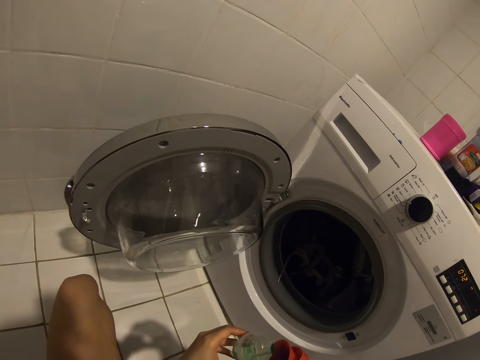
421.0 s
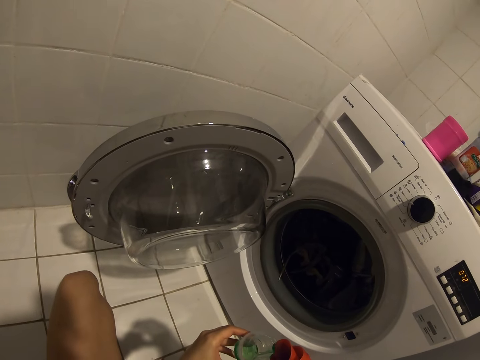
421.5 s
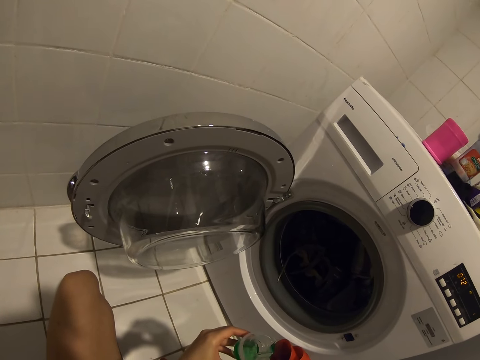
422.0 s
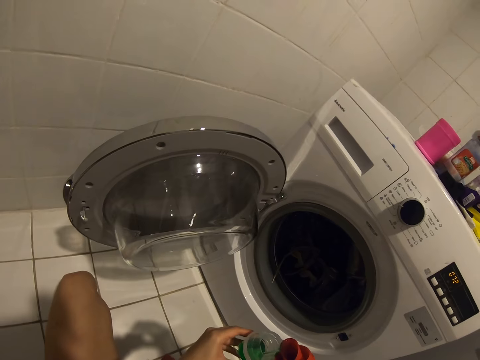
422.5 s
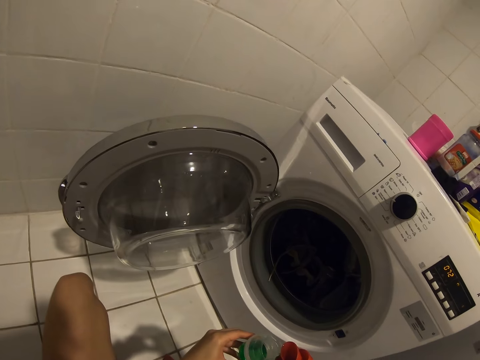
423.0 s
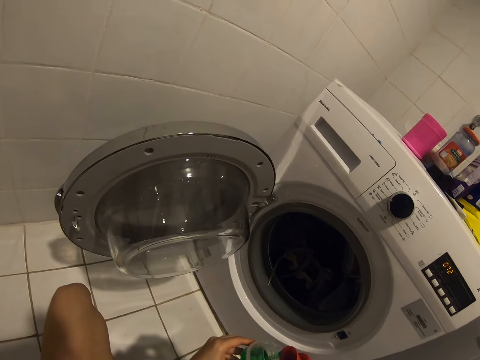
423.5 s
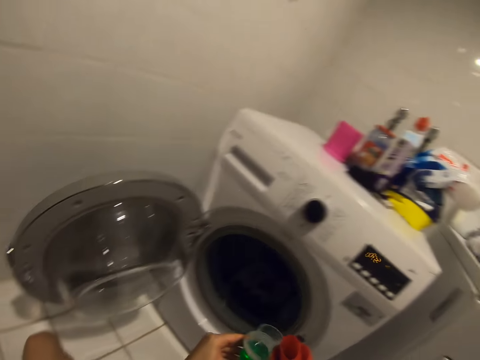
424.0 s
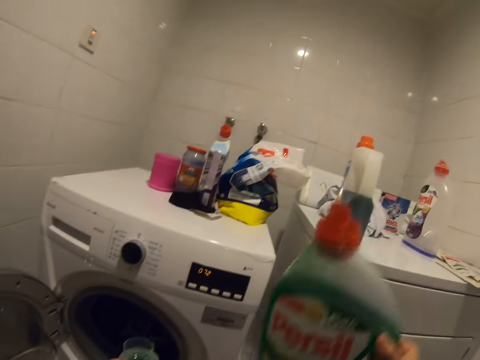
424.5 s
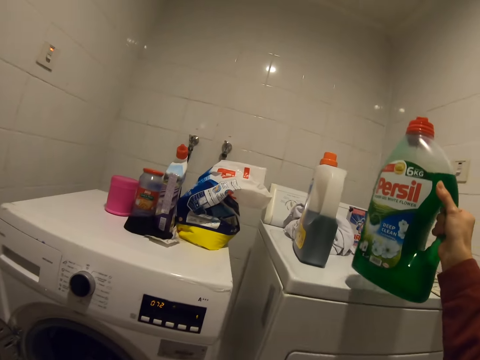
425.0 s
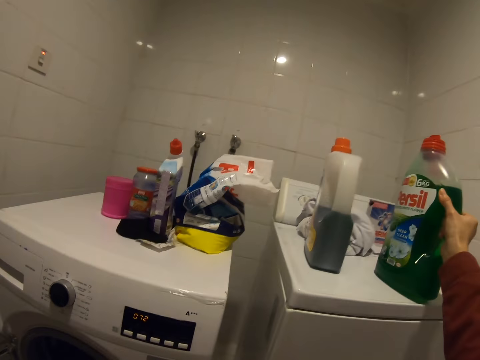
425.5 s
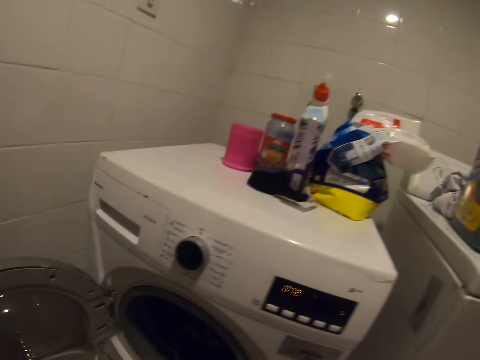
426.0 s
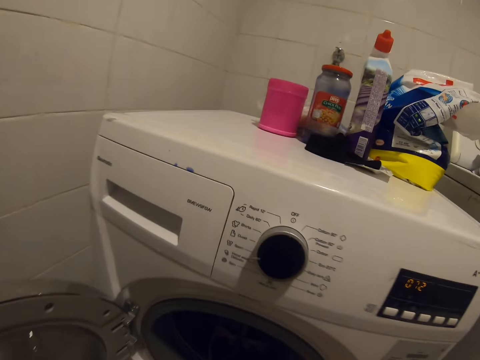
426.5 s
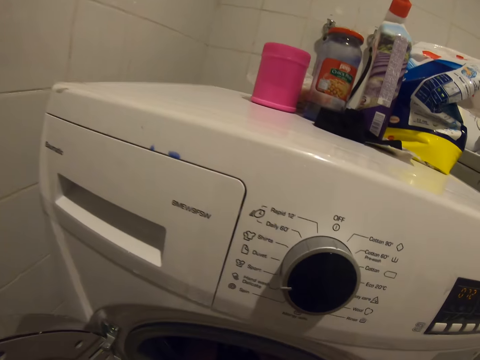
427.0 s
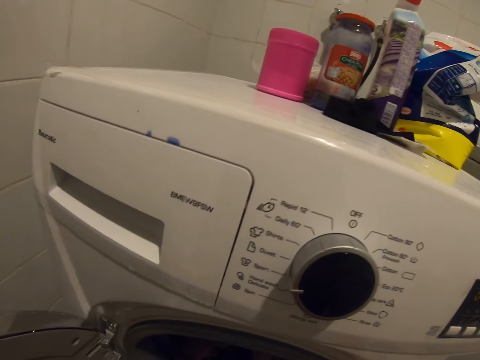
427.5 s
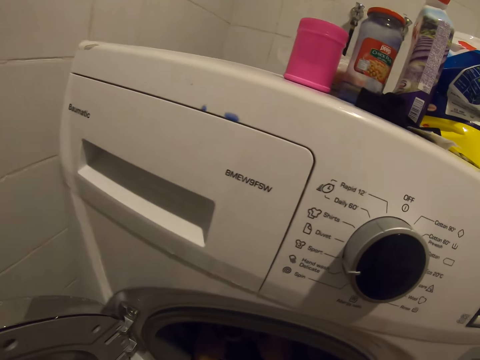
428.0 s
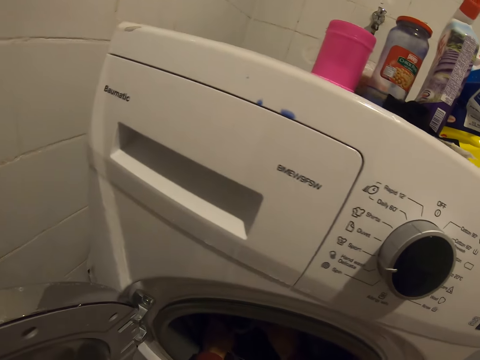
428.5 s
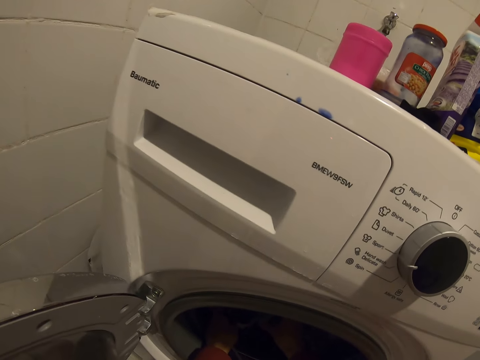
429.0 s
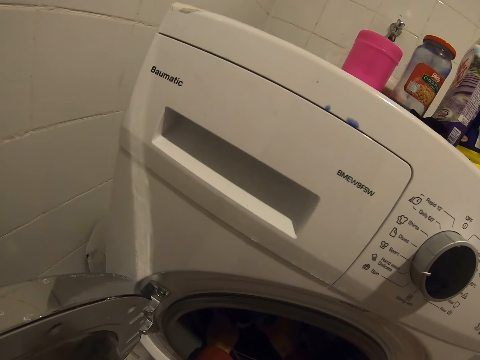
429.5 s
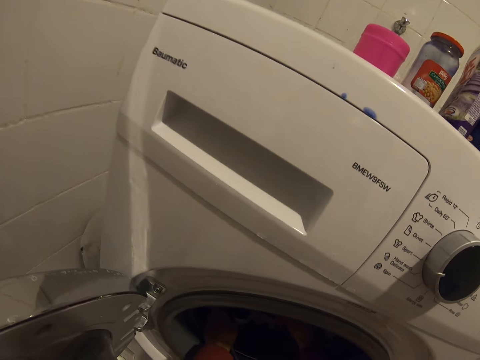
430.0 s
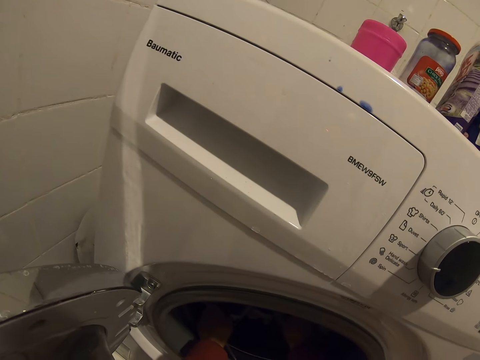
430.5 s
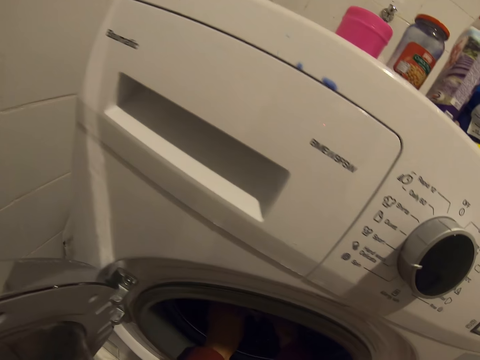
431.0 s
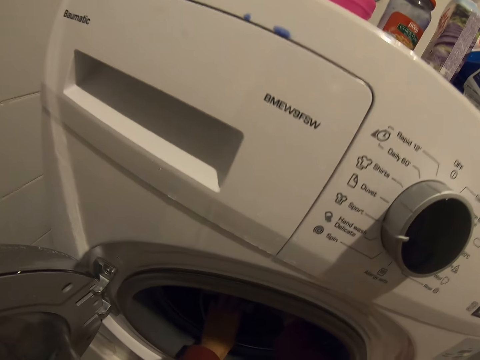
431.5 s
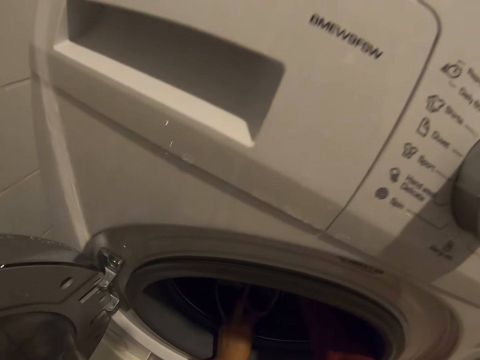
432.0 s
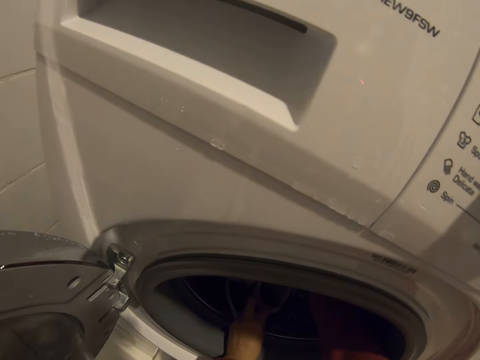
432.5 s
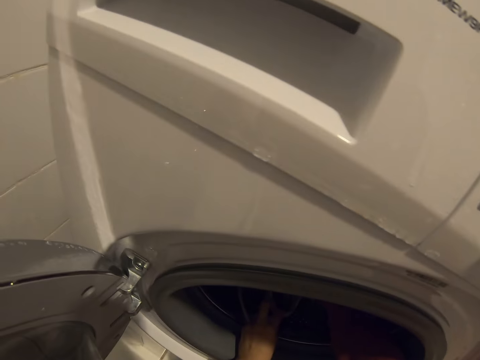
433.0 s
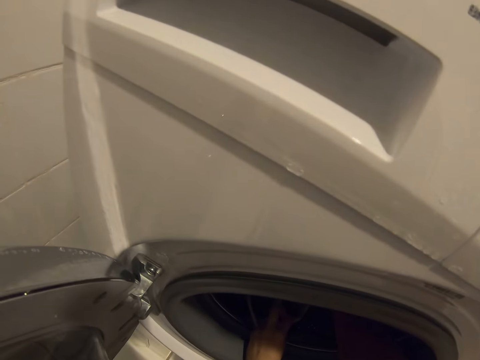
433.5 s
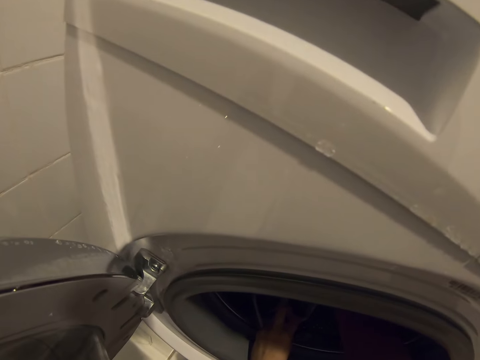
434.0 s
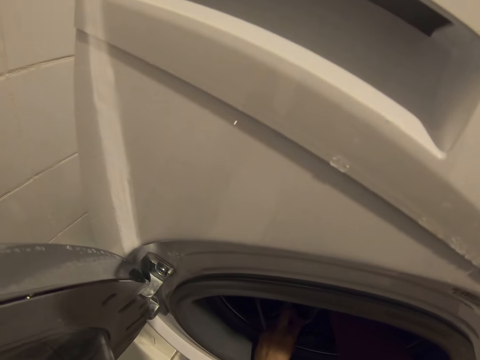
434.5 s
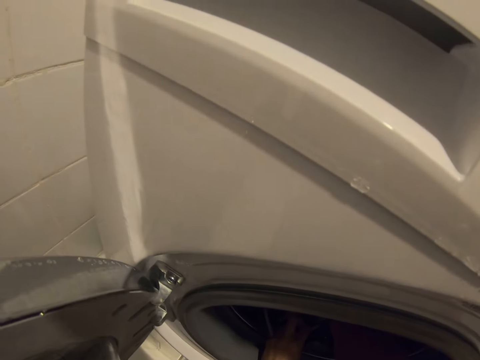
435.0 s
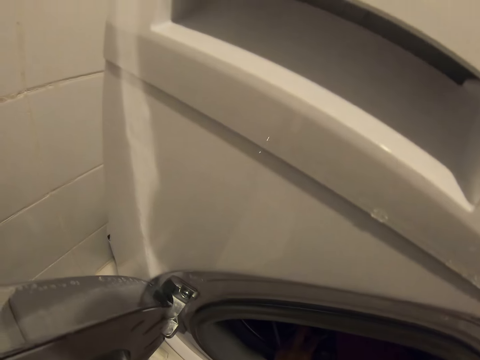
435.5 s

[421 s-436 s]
The camera wearer drops the bottle of soap on the dryer machine. They pour the liquid soap into the washing machine, on the shoes.

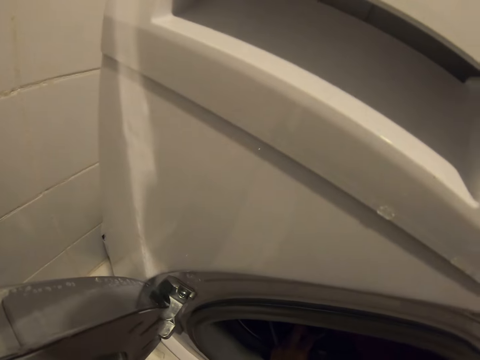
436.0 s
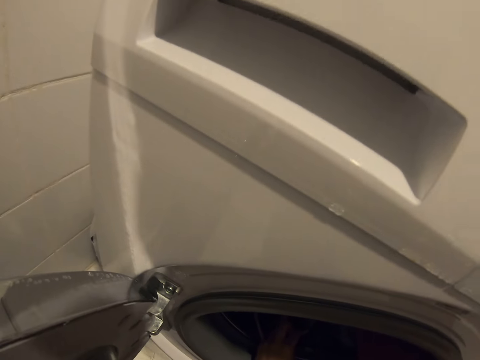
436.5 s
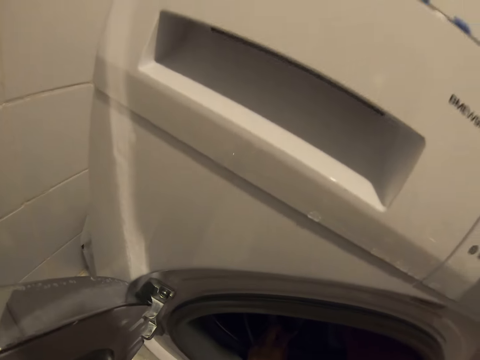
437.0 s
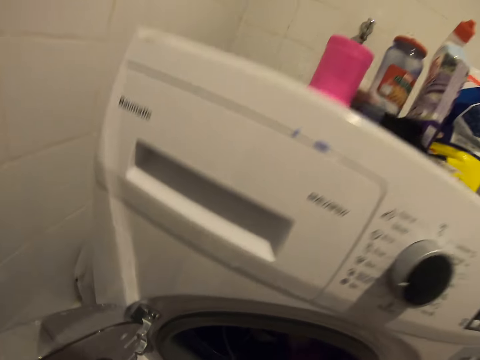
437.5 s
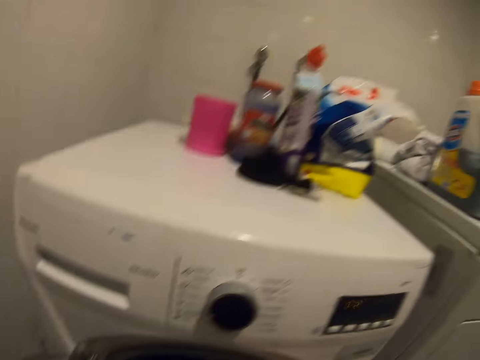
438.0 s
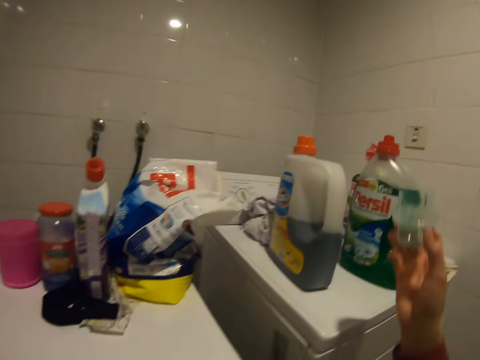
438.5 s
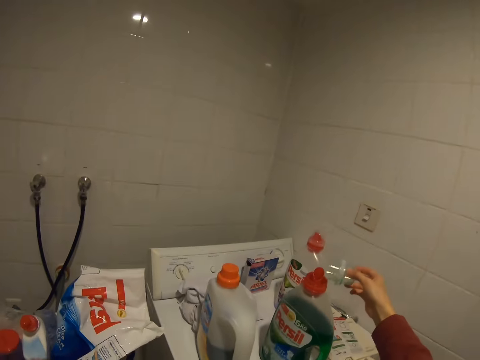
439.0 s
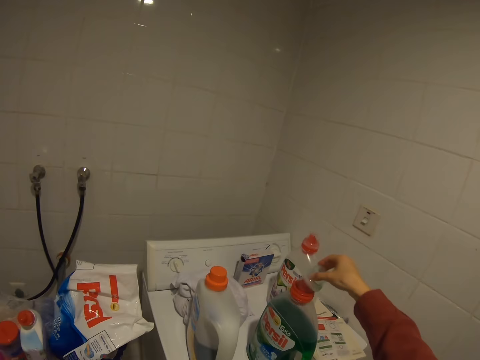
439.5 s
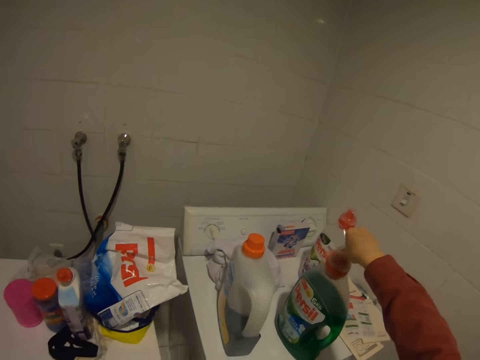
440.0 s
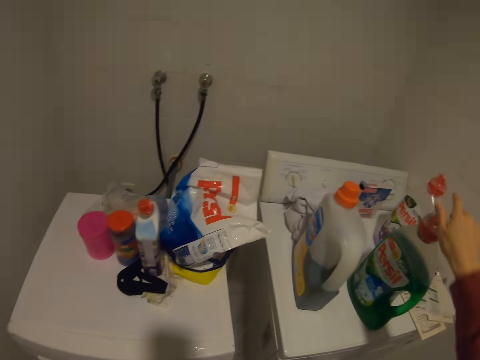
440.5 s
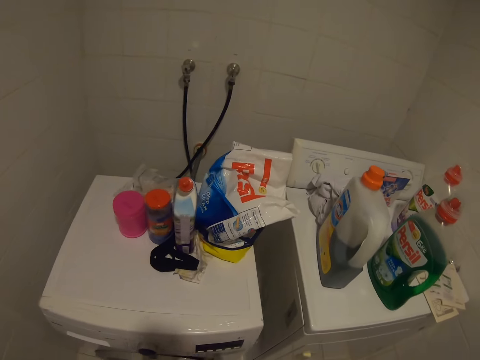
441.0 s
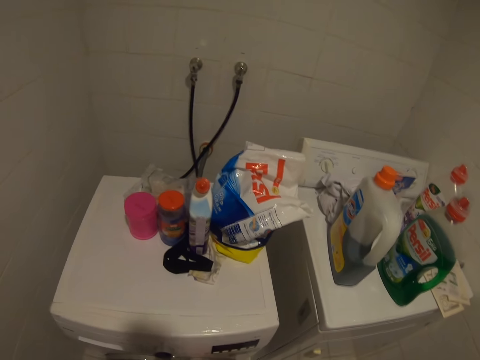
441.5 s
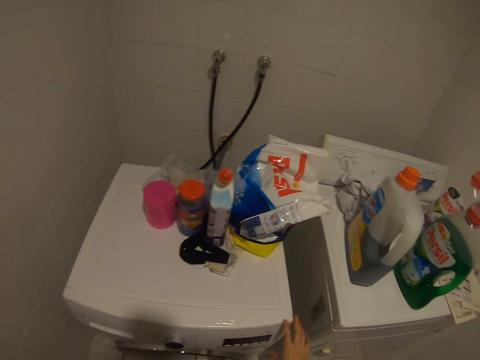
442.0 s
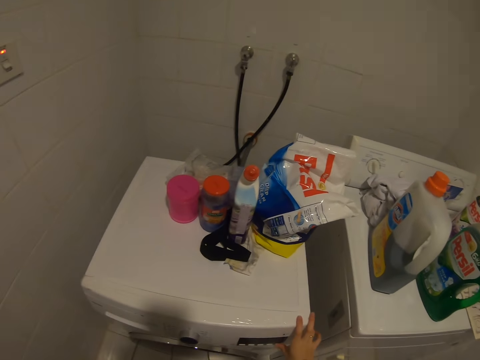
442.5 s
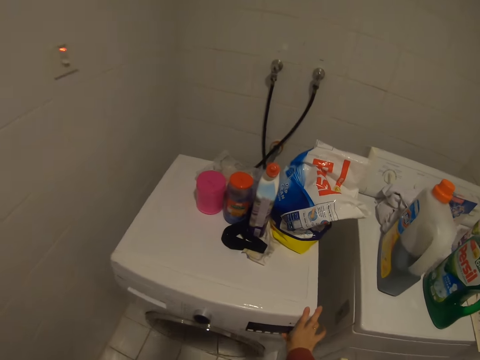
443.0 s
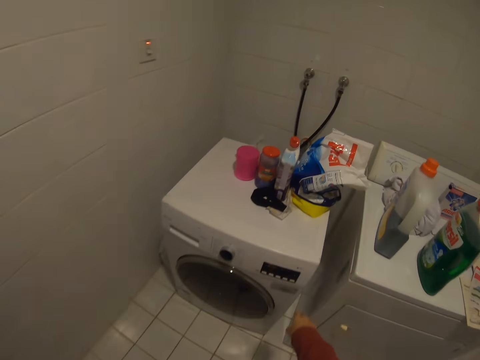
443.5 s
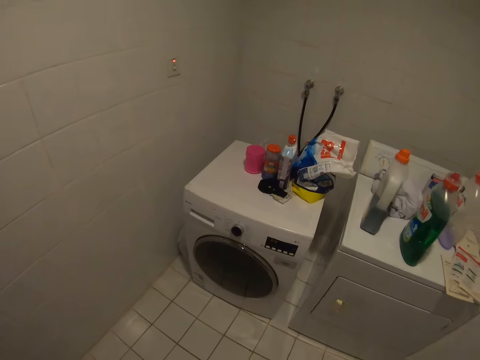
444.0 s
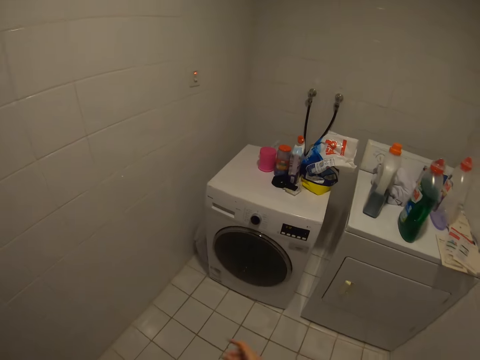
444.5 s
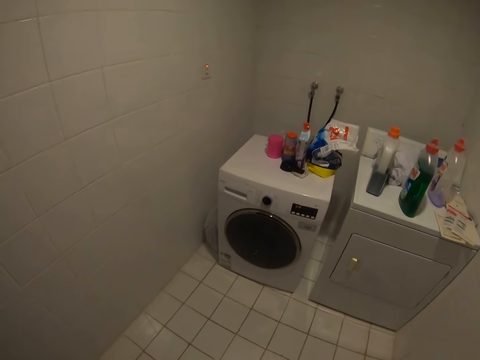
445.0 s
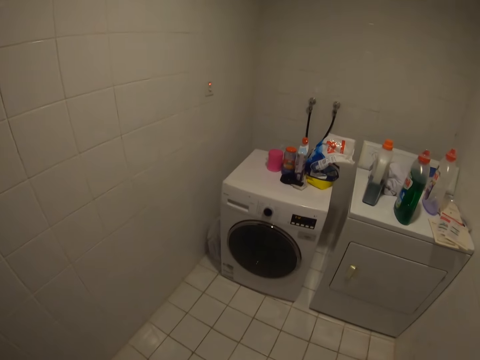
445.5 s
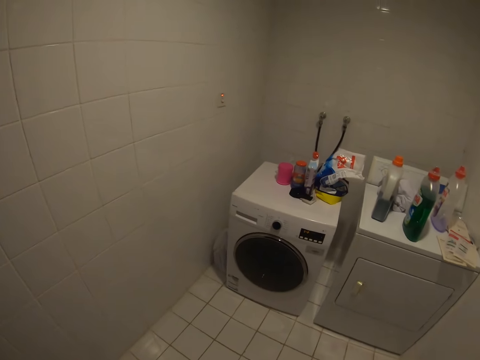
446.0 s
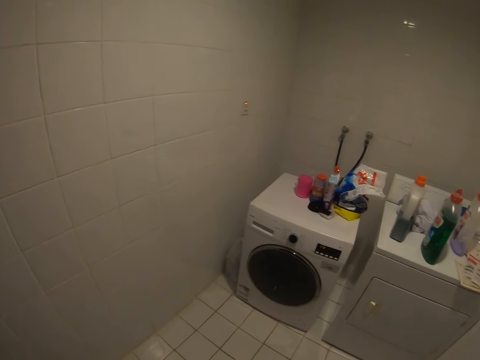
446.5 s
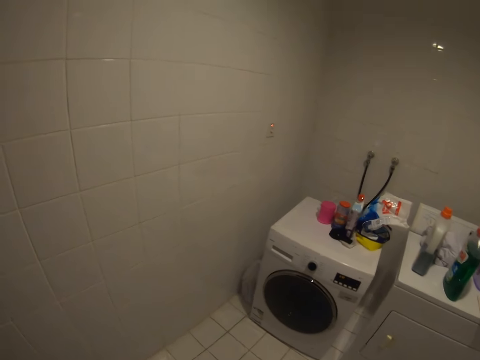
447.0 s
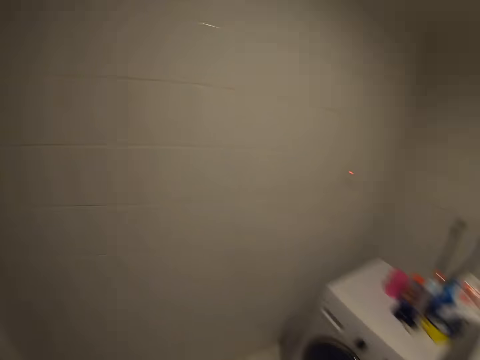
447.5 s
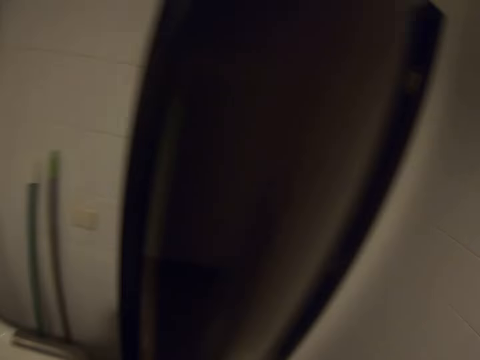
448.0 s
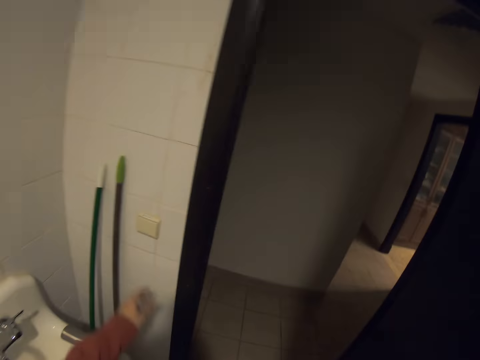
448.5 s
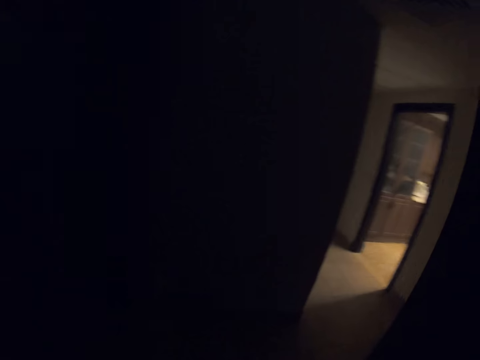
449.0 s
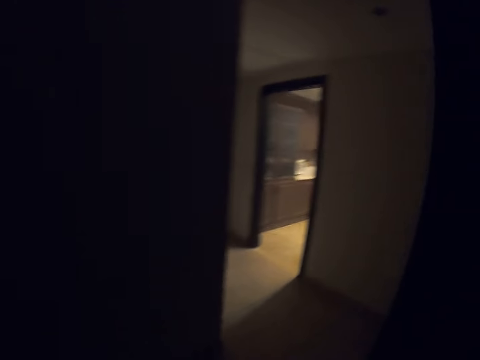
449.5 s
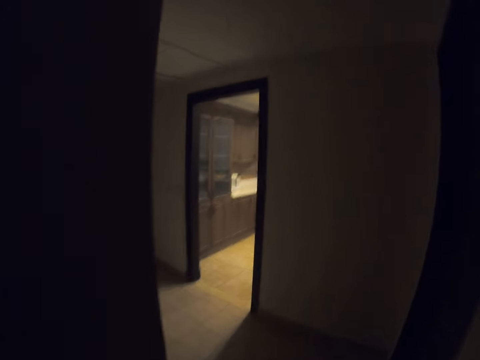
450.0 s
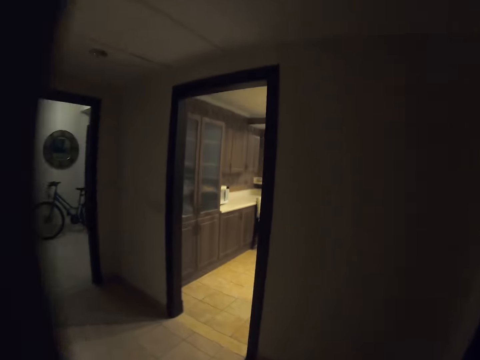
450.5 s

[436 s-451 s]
The camera wearer closes the bottle of soap. They return the lid. They turn on the washing machine. They open the door. They switch off the lights with the hand.
